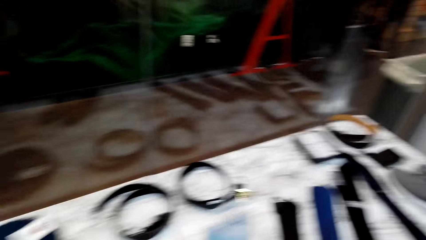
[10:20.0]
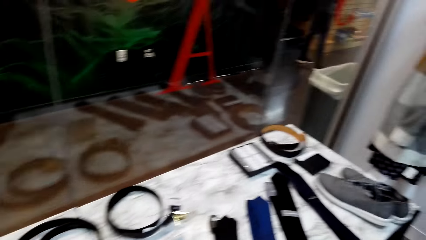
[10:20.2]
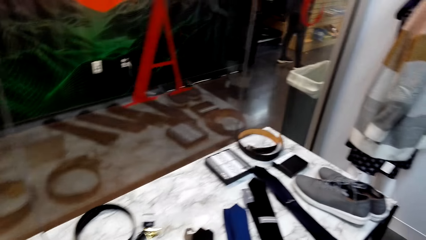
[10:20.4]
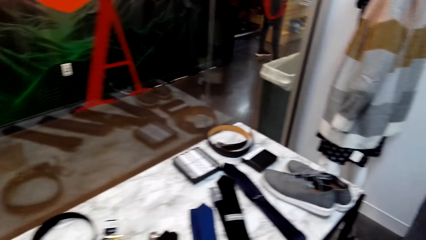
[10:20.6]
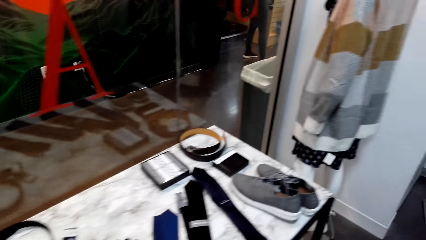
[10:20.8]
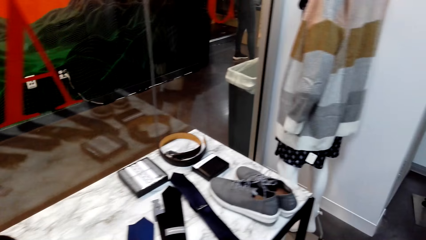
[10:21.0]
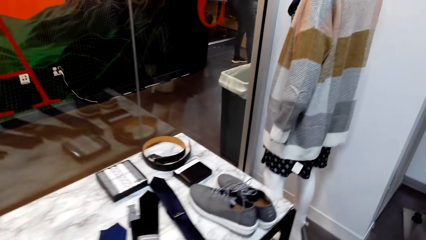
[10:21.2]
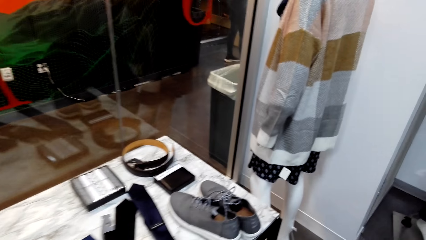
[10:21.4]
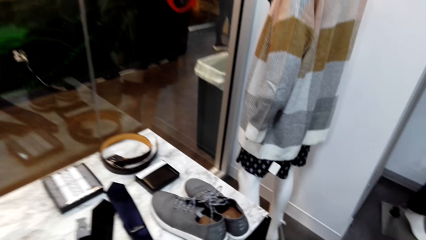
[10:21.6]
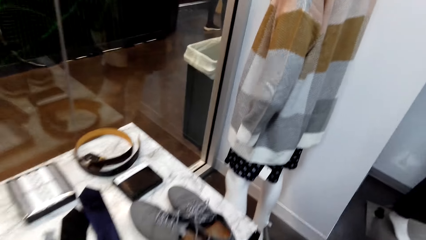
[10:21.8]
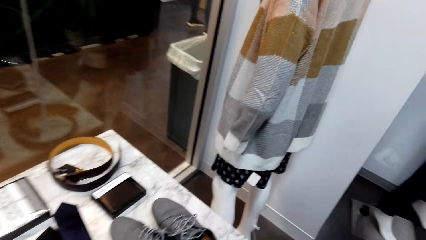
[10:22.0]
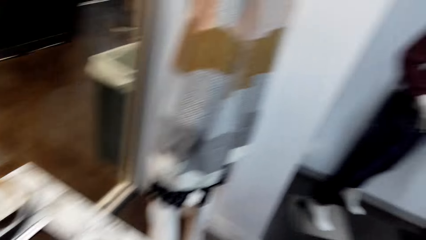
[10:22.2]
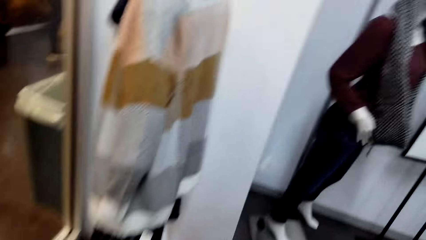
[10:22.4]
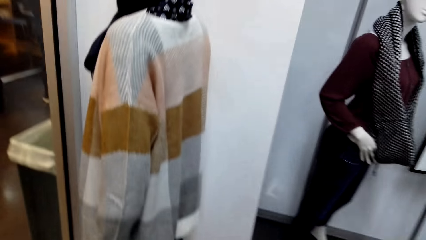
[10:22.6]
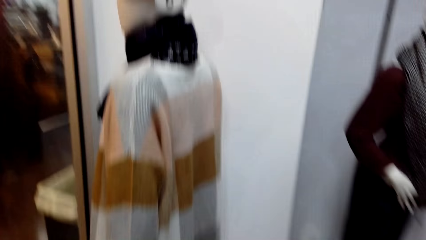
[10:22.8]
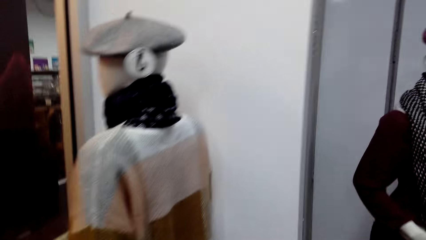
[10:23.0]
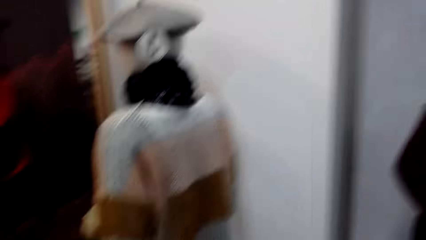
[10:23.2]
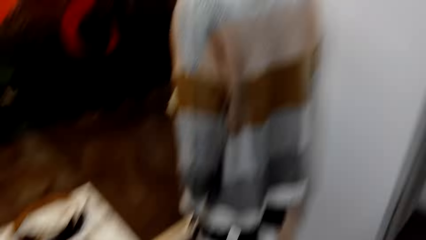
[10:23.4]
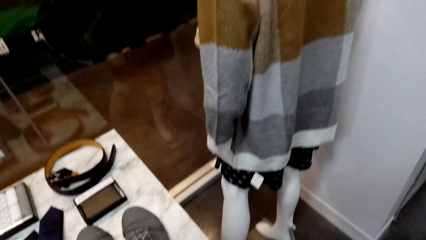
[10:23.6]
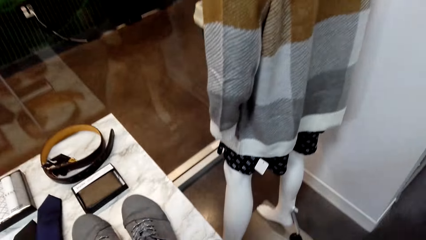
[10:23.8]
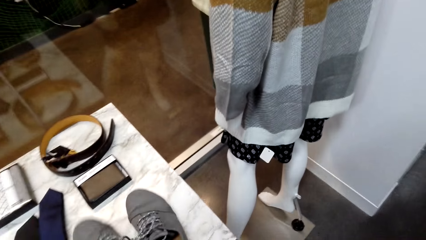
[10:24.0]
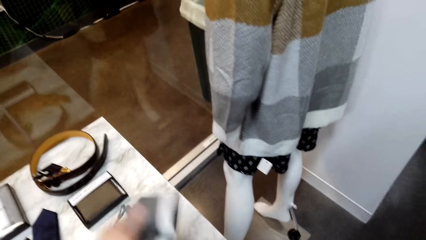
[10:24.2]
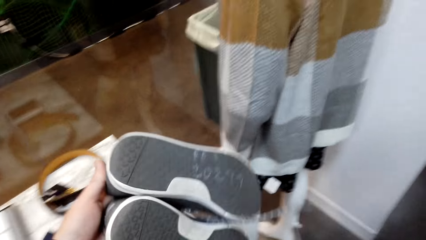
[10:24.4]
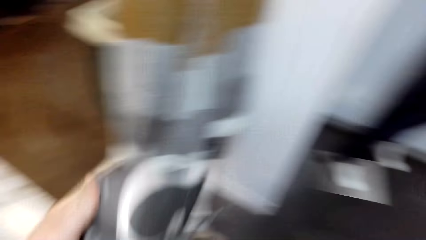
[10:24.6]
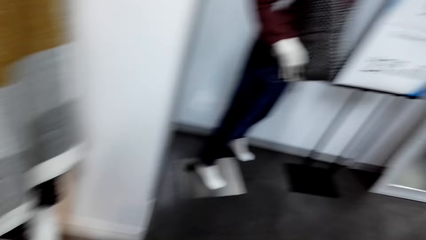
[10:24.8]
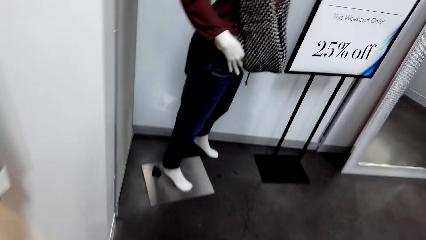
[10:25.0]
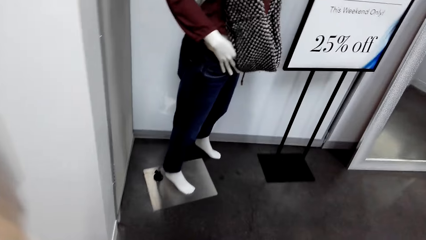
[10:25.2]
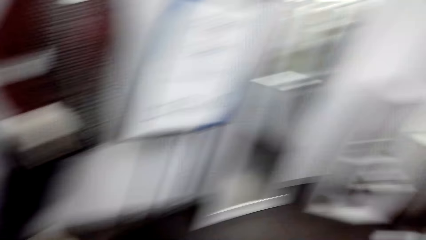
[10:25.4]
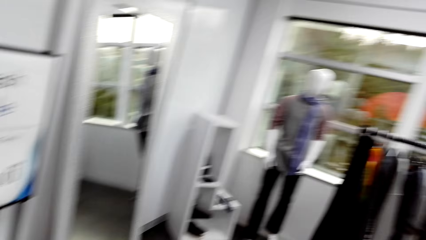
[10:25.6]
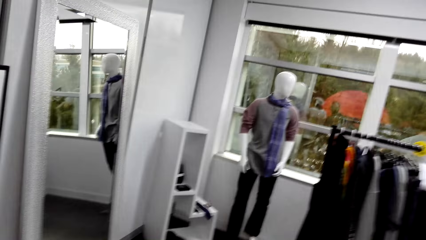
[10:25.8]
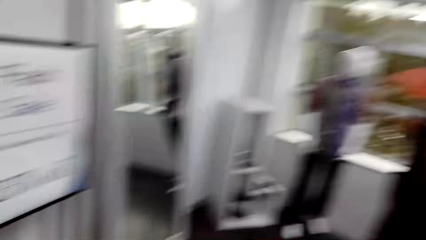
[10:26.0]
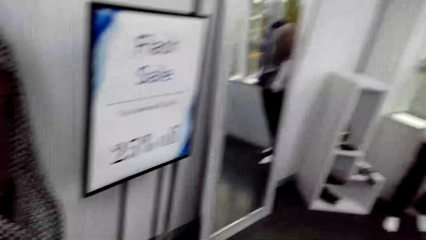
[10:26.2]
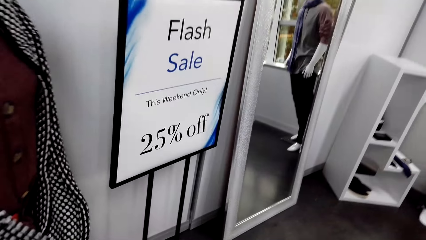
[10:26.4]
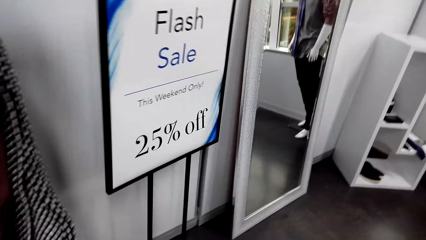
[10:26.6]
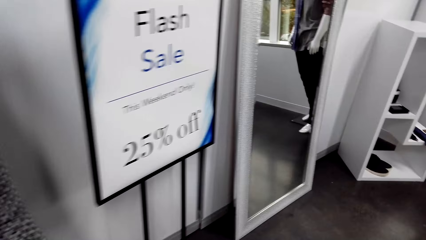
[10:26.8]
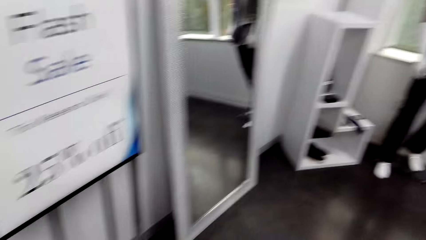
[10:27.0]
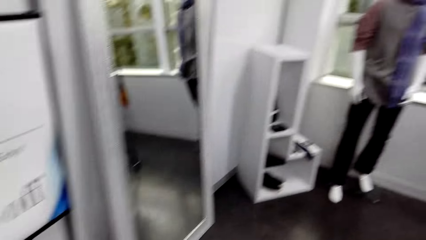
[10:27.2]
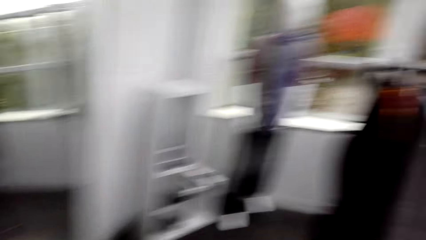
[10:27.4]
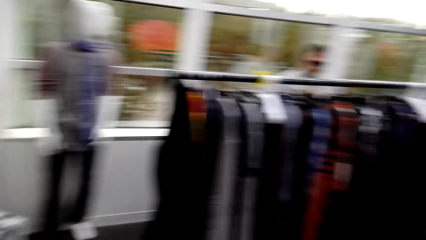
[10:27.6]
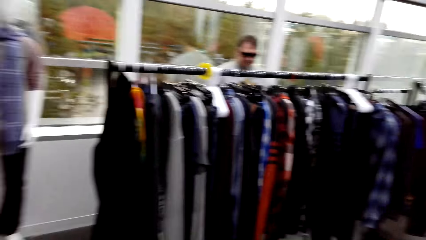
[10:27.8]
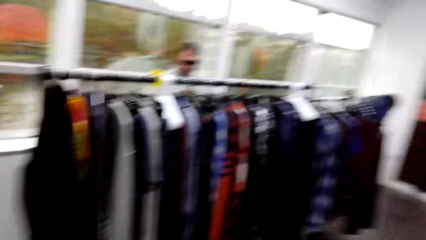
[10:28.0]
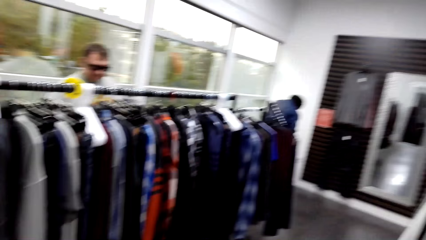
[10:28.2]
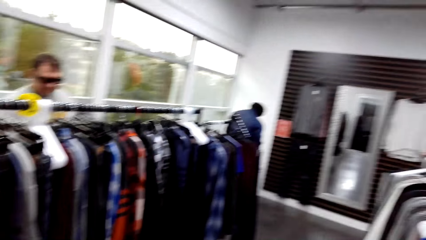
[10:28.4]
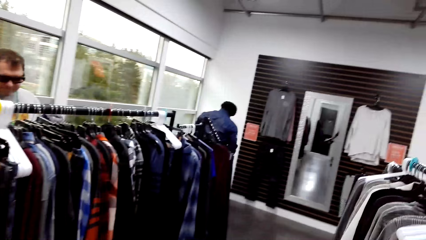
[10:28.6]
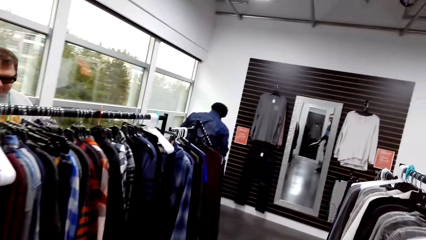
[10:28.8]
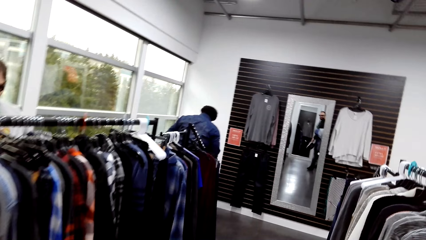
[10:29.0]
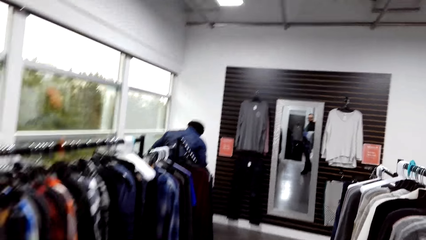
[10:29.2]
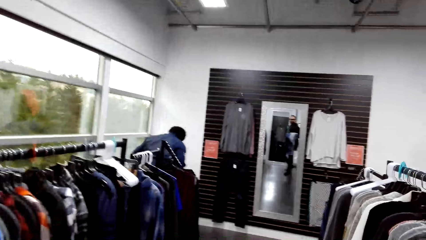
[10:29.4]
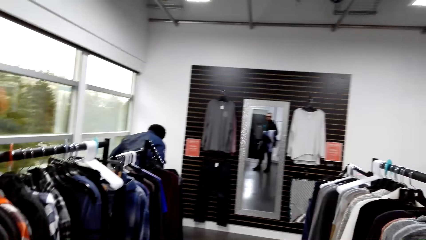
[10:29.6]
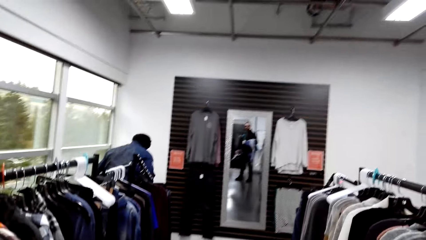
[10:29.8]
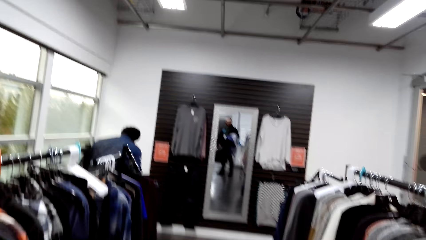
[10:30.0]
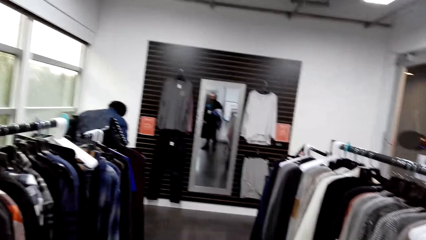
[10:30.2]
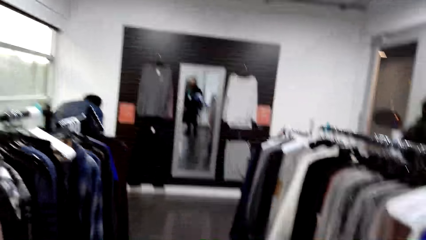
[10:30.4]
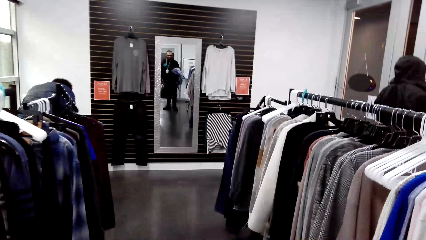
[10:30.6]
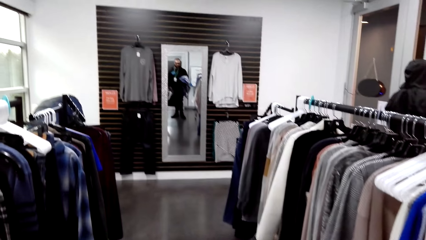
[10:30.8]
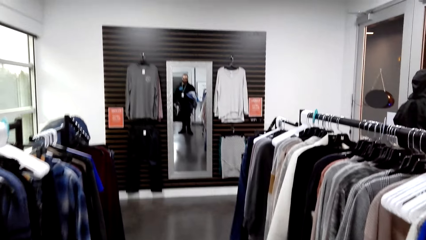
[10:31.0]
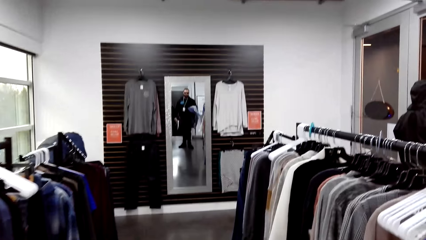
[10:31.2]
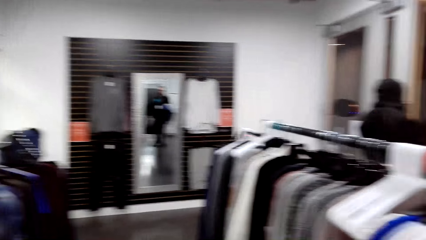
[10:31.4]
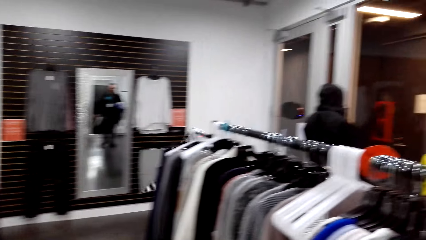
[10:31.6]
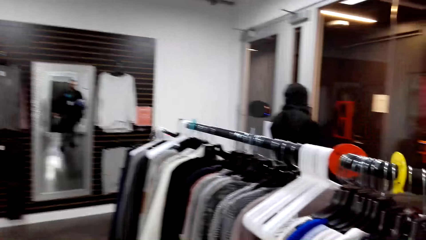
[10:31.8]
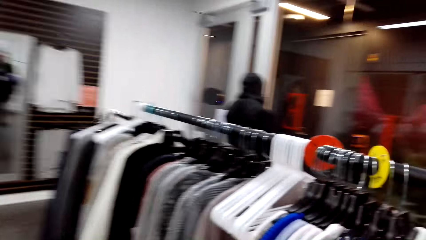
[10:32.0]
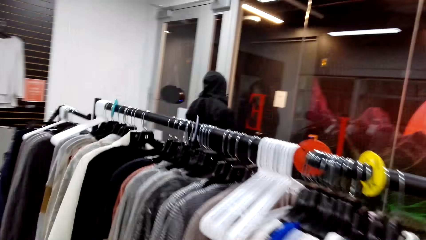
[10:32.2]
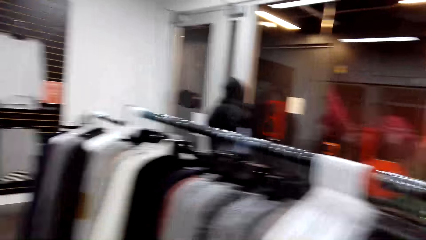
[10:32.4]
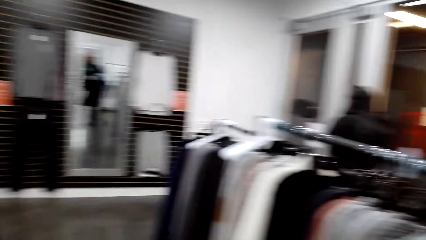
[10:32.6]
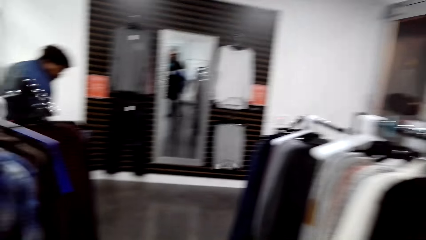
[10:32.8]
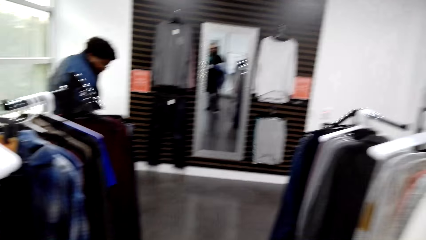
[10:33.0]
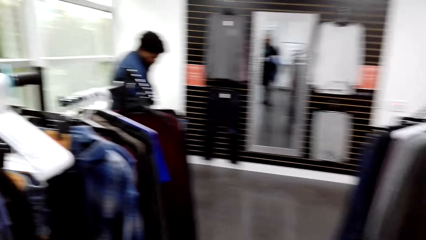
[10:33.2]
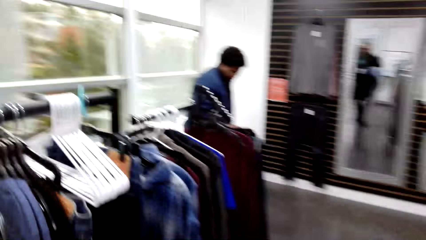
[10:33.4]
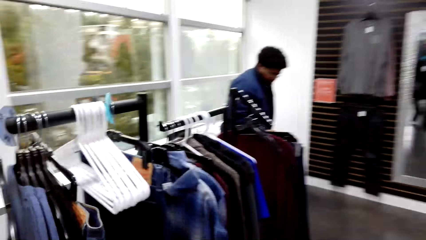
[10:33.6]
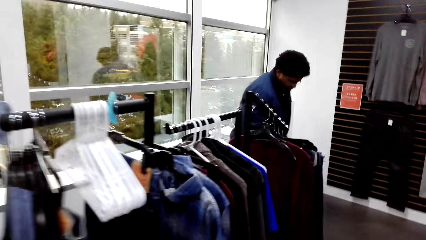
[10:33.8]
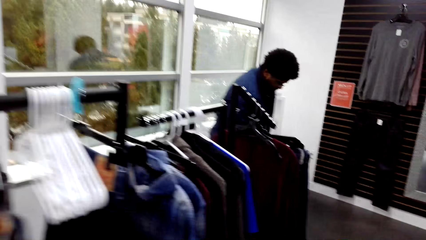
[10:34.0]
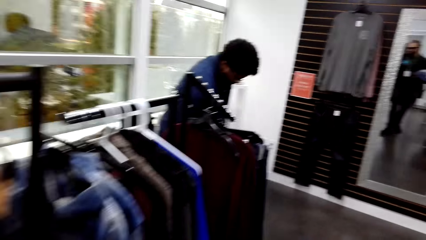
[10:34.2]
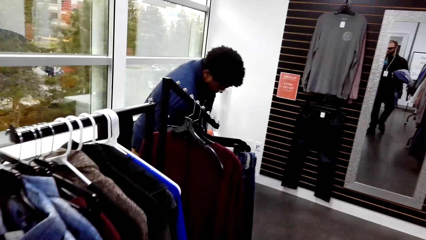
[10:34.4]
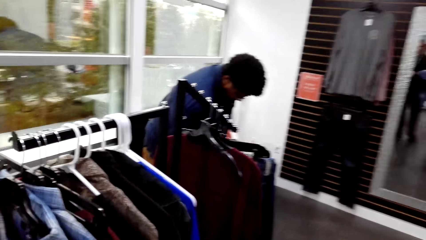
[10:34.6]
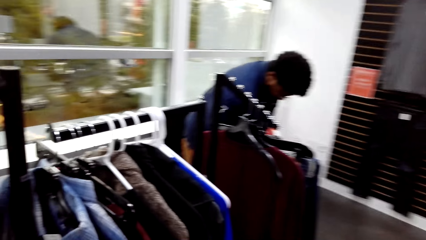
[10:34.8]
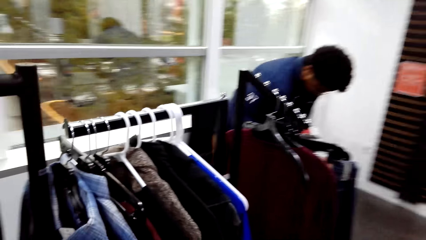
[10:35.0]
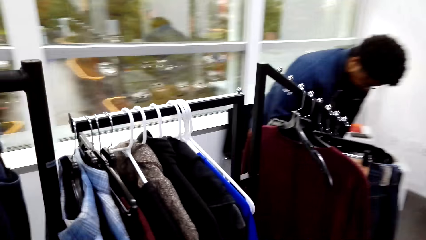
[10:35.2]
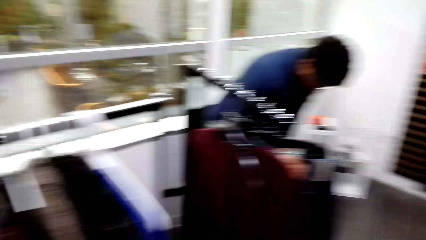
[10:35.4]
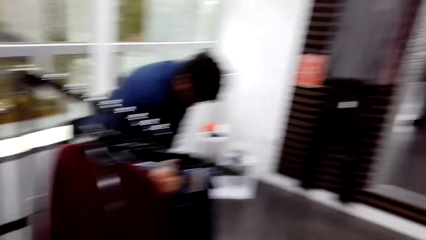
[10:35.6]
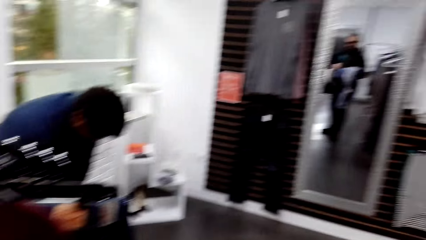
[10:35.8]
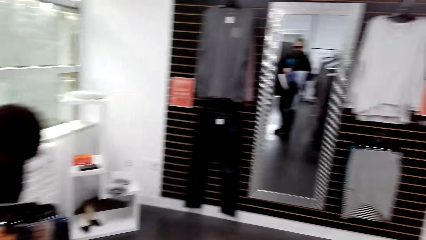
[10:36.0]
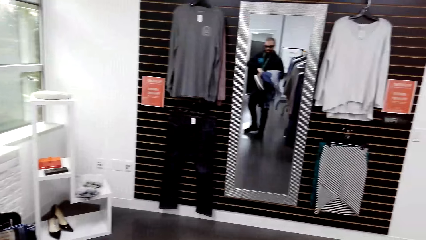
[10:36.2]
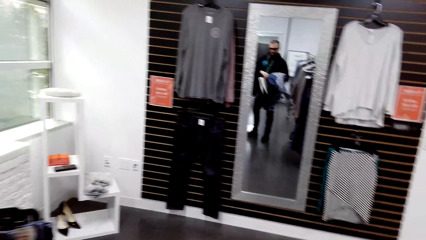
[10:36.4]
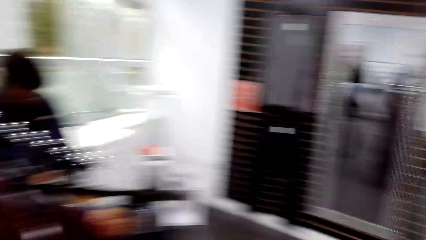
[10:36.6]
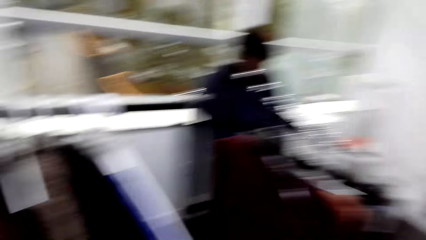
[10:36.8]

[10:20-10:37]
The camera wearer picks up a pair of shoes from the table. They stare at the shoes. They carry the shoes in the room. They walk around the boutique. A man stands at the cloths rack. Another man stands in the room. The camera wearer looks around.
